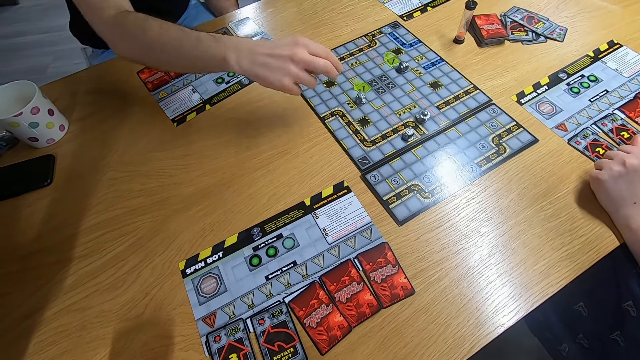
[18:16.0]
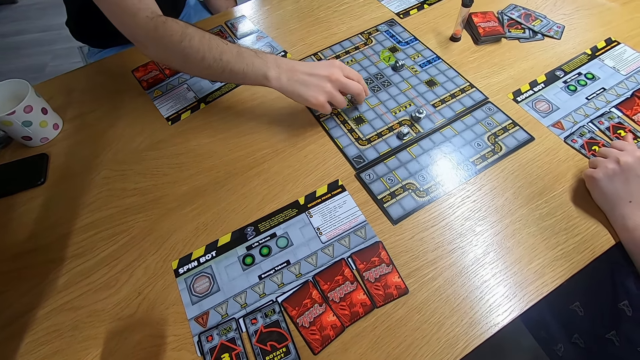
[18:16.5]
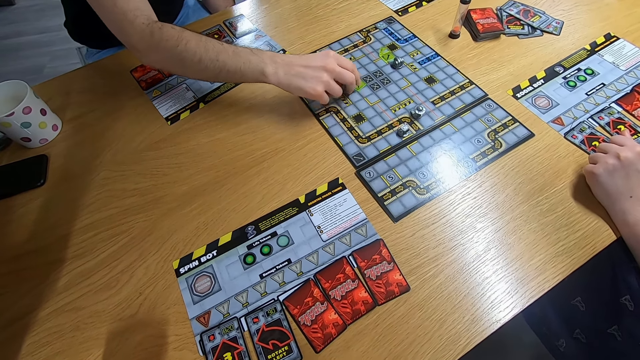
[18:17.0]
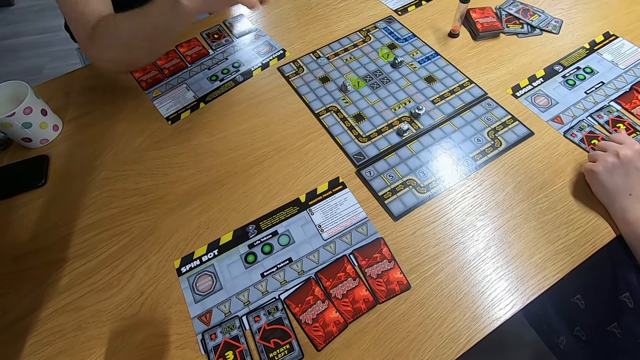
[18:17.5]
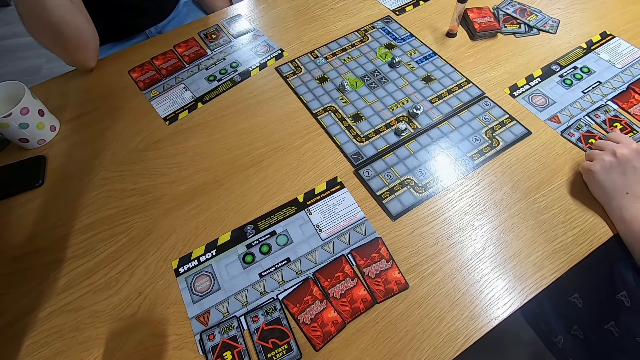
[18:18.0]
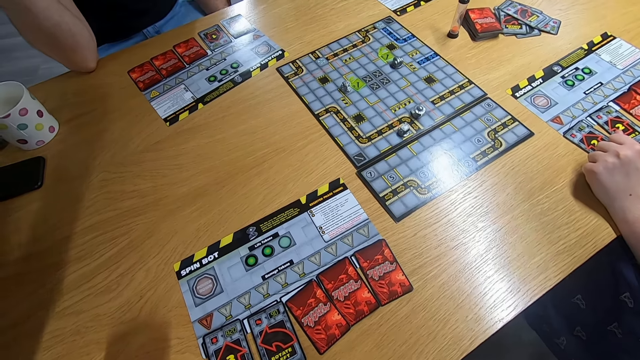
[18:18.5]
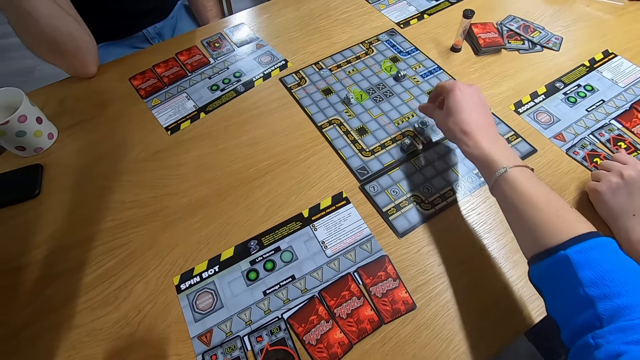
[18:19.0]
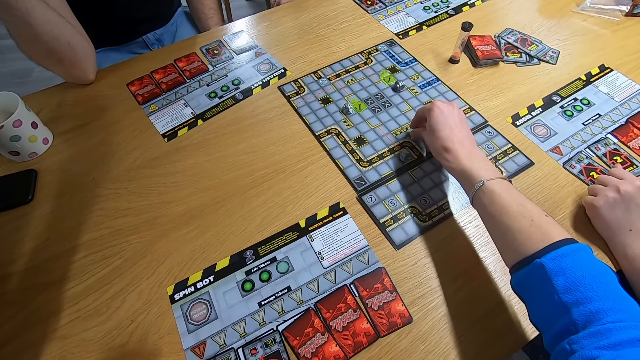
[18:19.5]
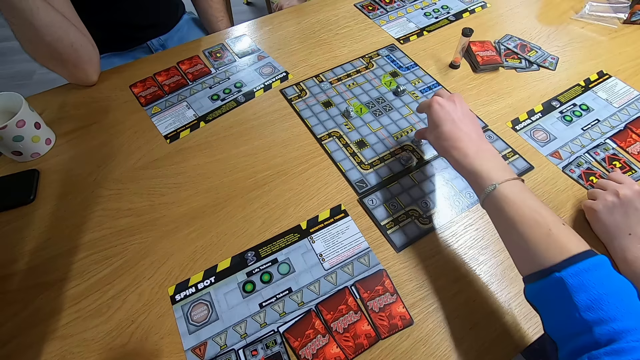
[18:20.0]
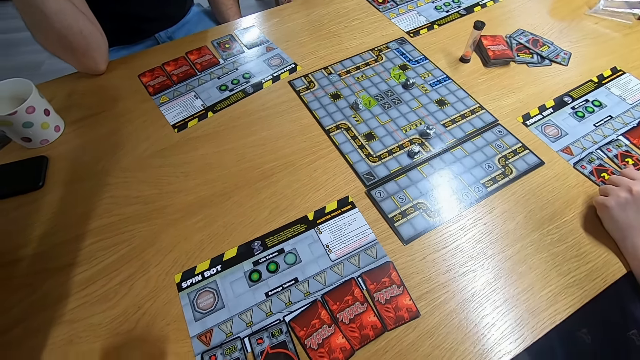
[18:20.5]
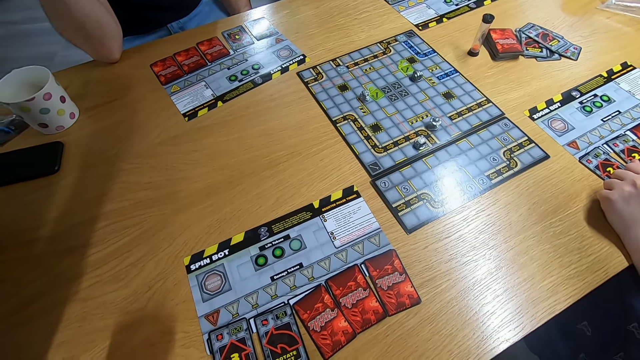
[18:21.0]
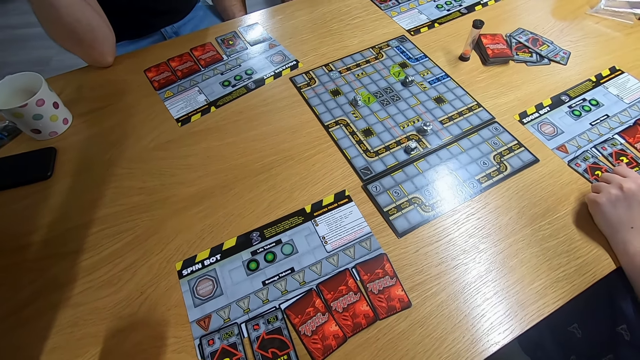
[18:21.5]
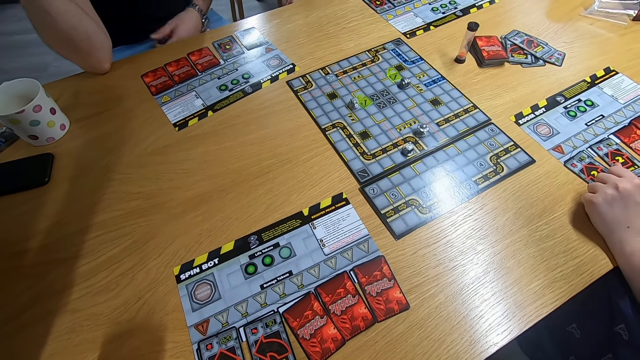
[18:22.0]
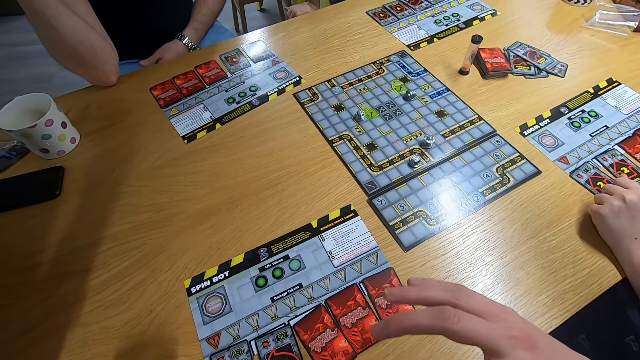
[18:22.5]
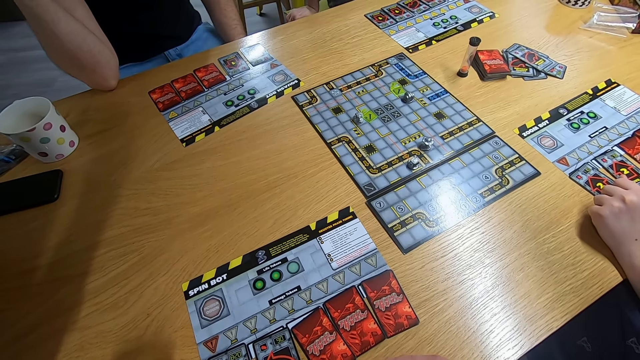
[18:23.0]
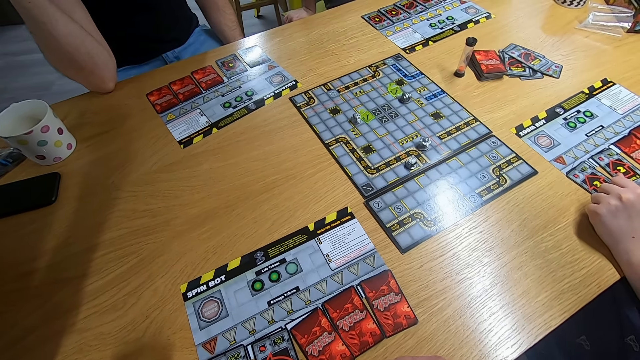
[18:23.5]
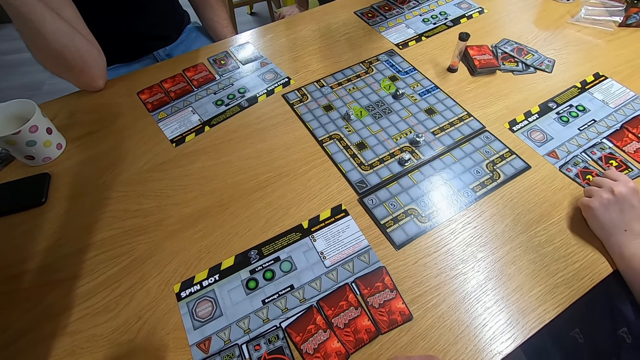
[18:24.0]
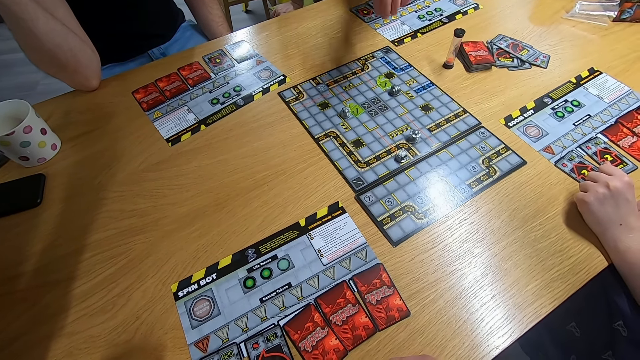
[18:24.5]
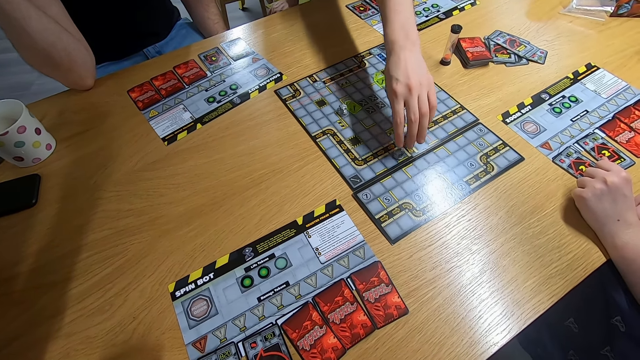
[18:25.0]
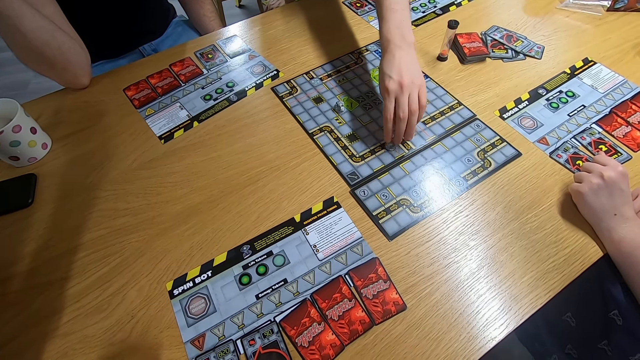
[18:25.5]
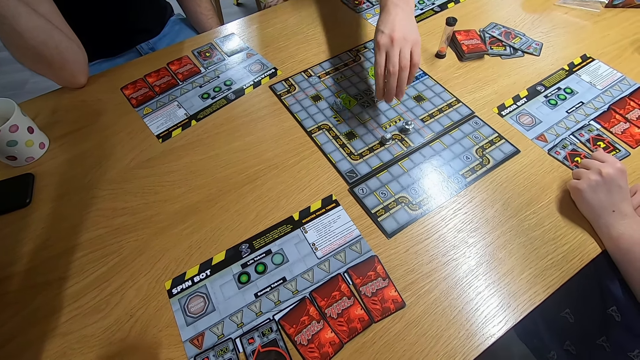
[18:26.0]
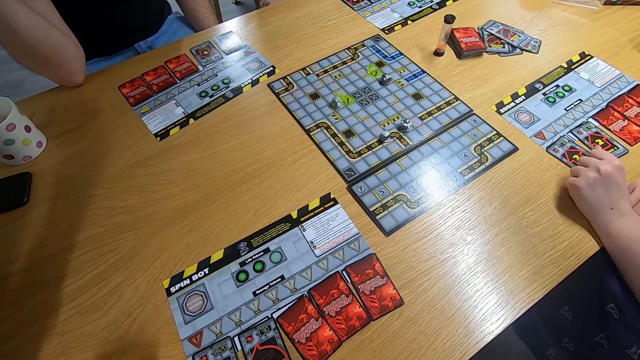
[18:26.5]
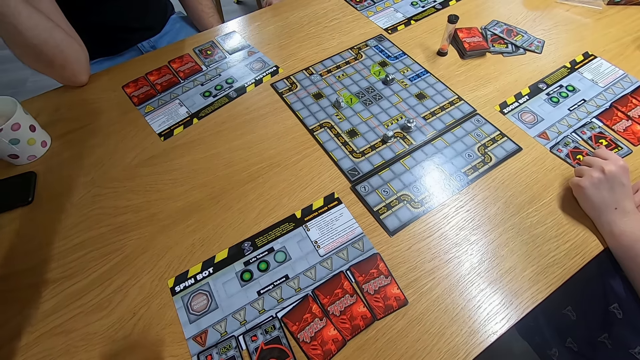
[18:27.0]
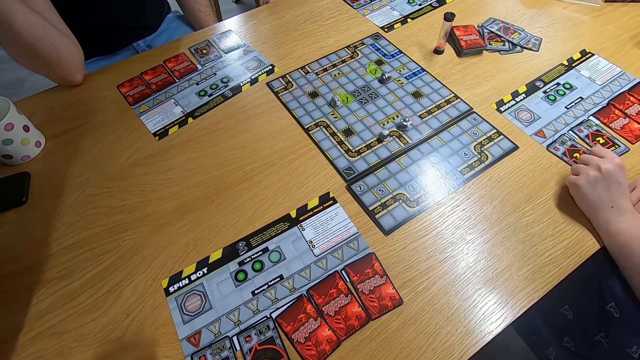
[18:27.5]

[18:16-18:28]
A man swings the right hand. The camera wearer plays the board game. They swing the right hand. They play the board game. Another man swings the left hand. The camera wearer stares at the board game. The other man swings the left hand and plays the board game. The camera wearer stares at the board game.

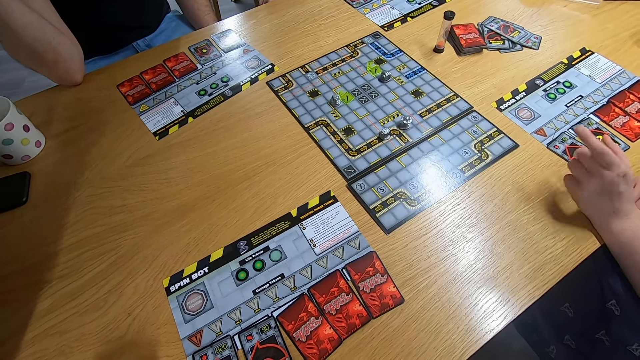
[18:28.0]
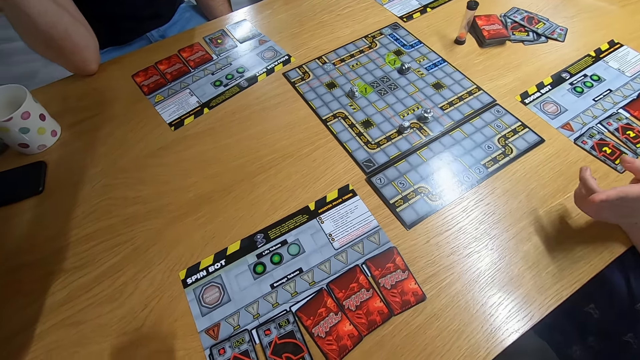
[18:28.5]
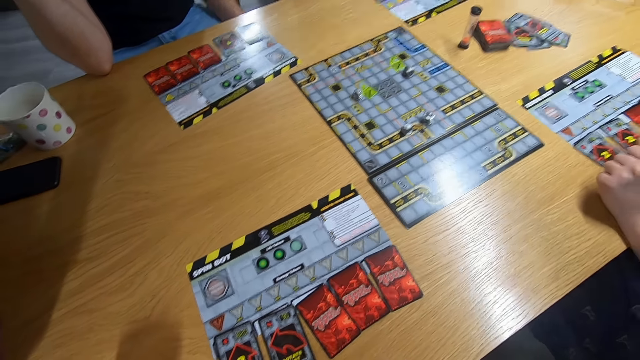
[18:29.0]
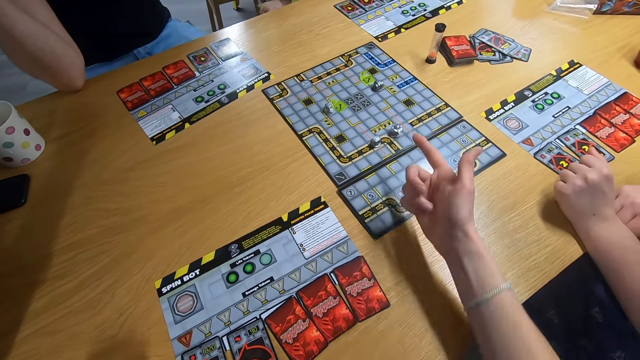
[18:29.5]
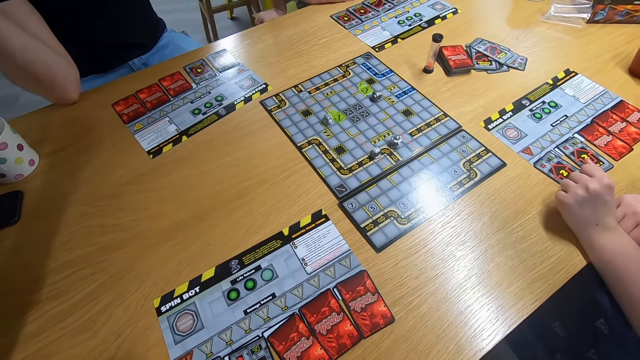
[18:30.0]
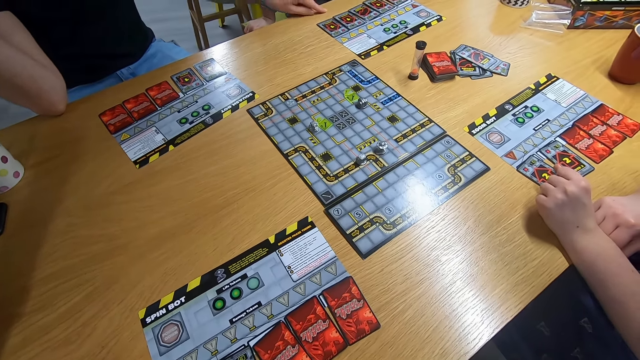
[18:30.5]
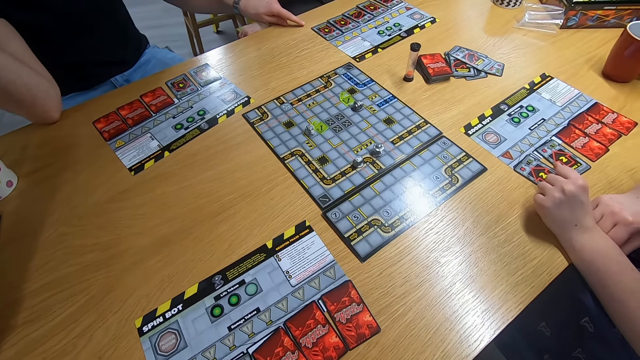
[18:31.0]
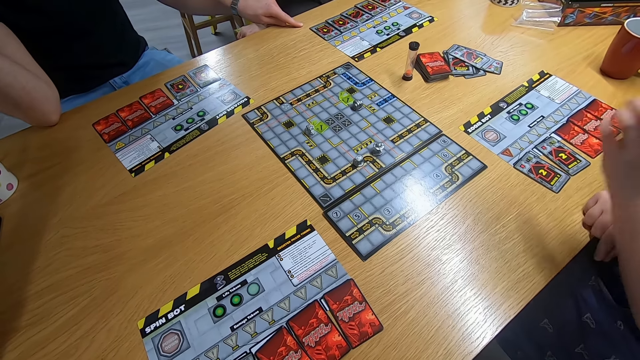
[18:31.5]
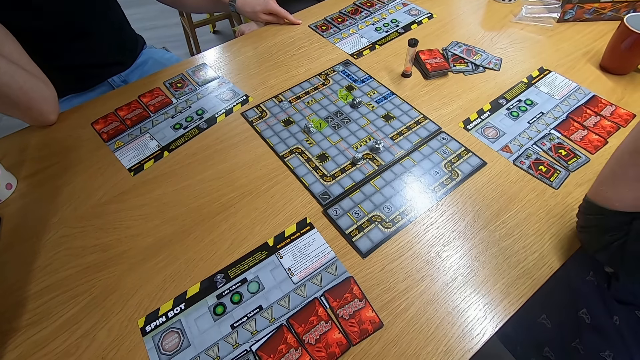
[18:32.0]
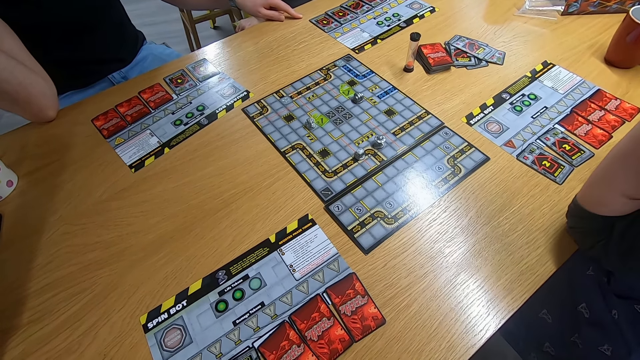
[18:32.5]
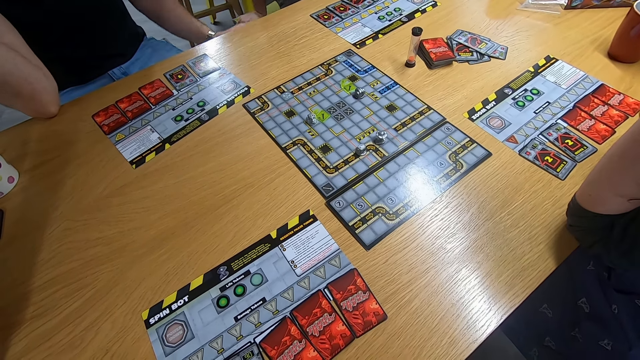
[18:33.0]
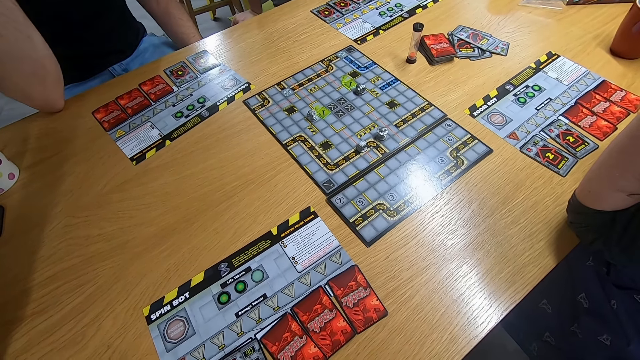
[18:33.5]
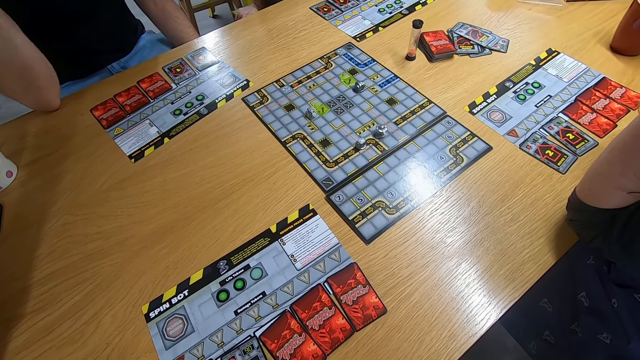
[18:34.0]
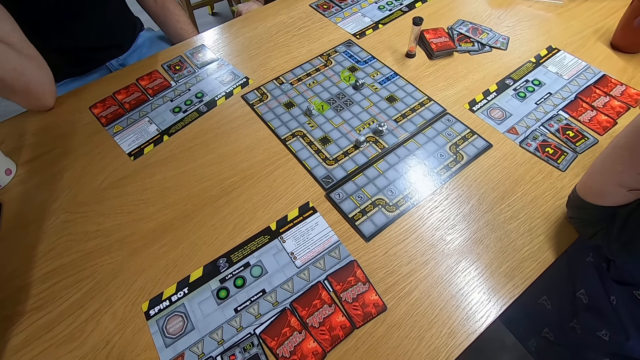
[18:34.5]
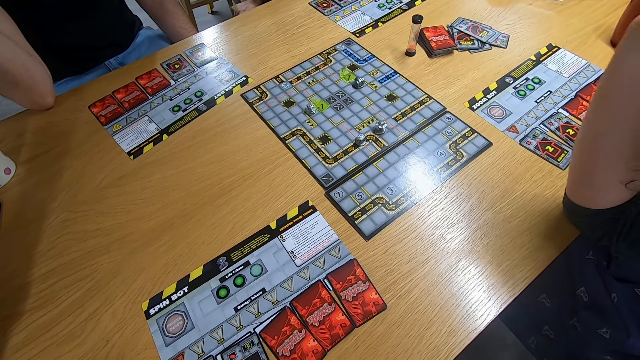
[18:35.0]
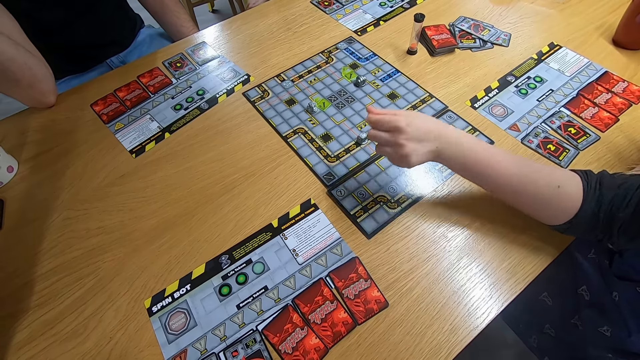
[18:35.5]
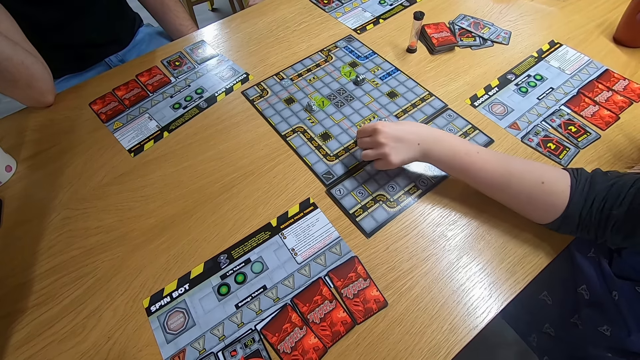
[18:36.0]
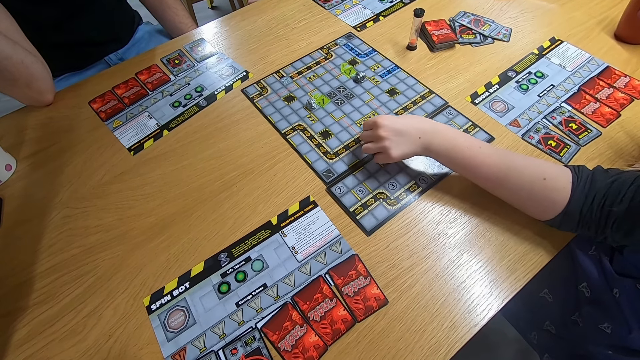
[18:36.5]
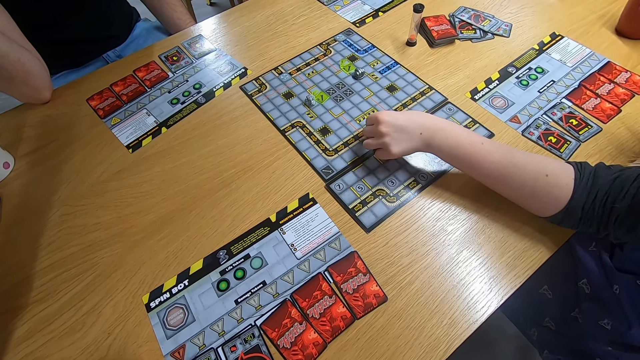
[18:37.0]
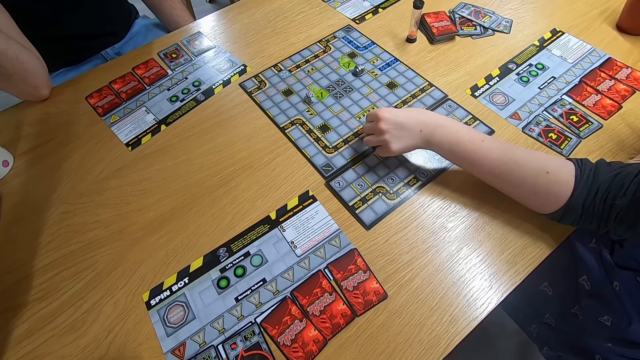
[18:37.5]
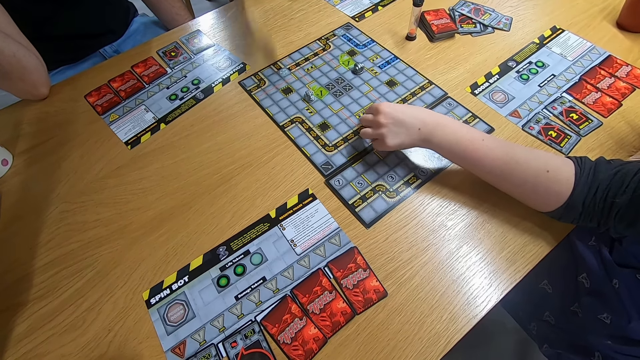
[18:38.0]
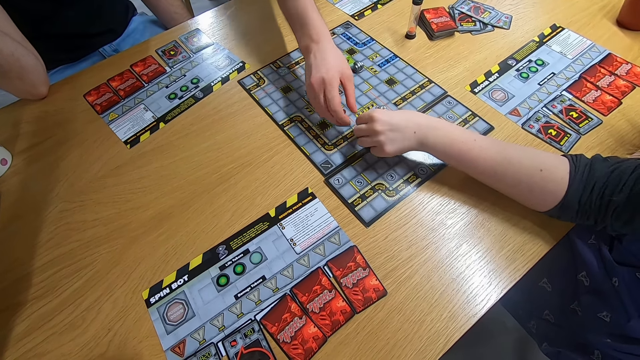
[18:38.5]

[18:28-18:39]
The camera wearer swings the left hand. They swing the right hand. A lady swings the left hand. A man swings the left hand. The camera wearer stares at the board game. The lady swings the left hand and plays the board game. Another man swings the right hand.
